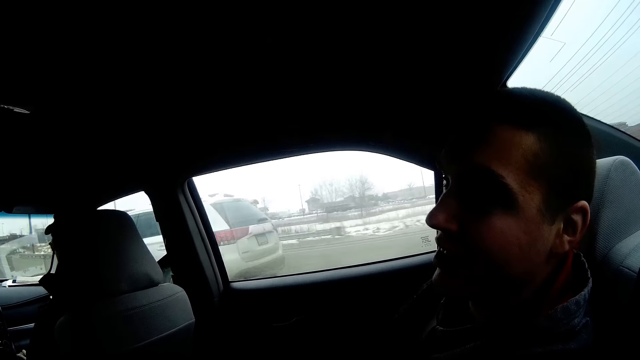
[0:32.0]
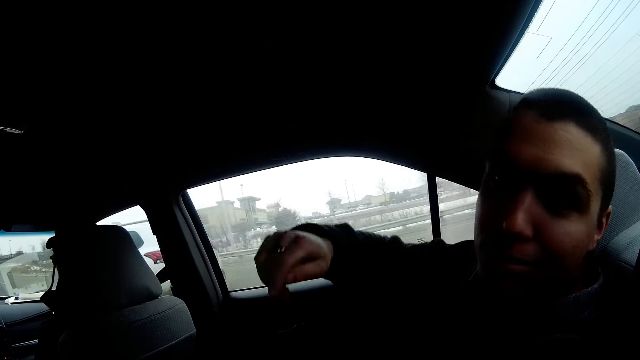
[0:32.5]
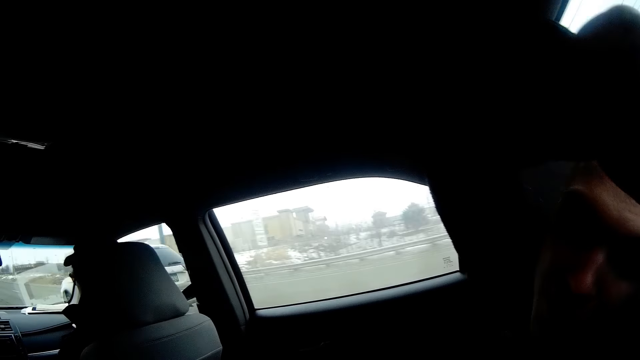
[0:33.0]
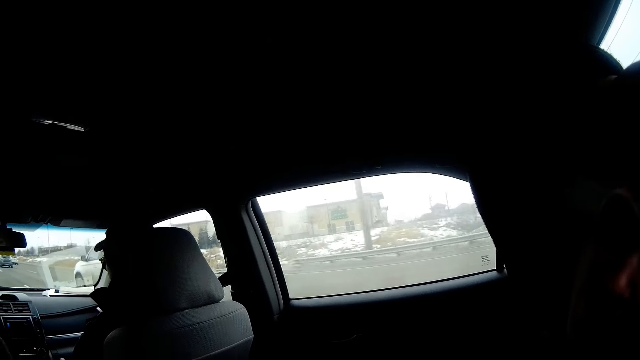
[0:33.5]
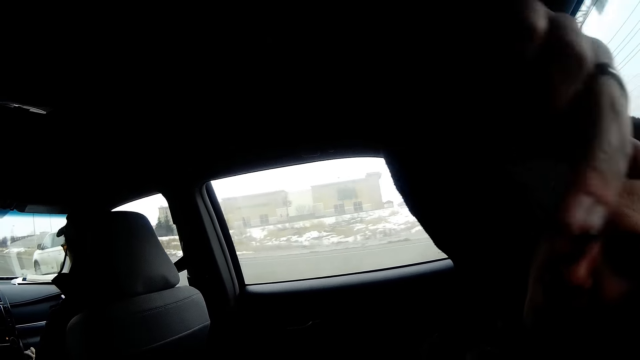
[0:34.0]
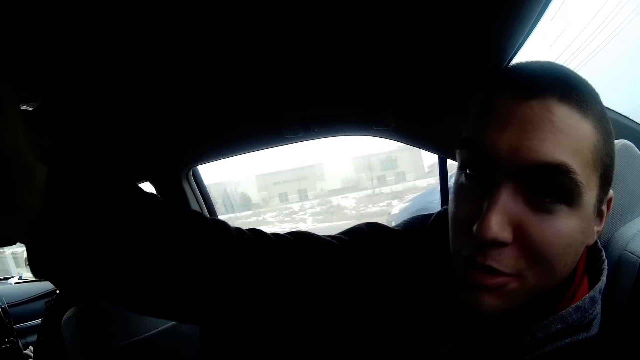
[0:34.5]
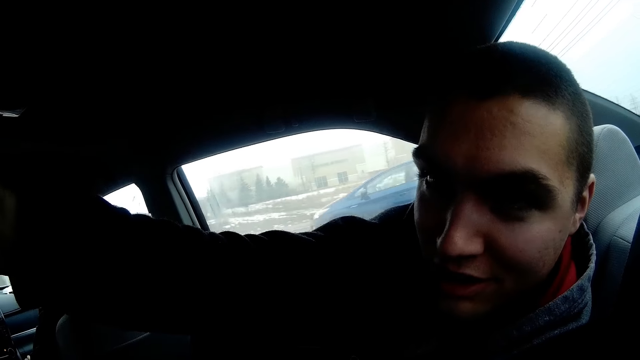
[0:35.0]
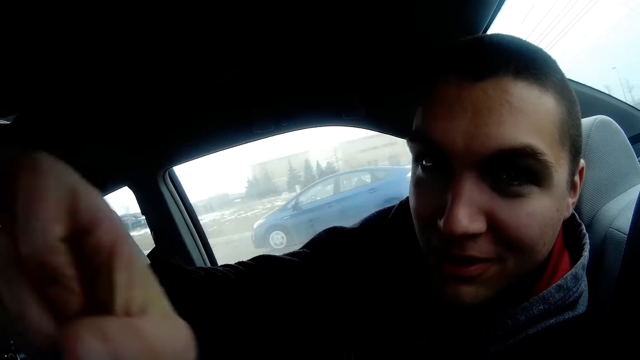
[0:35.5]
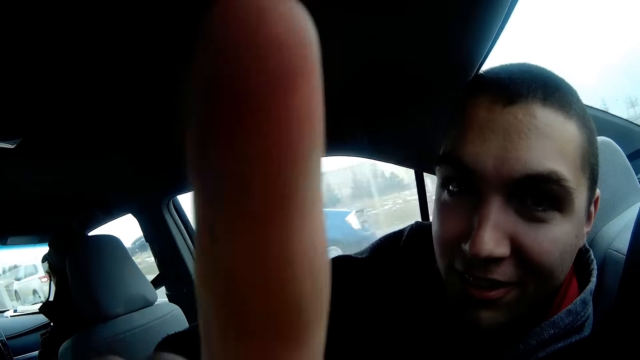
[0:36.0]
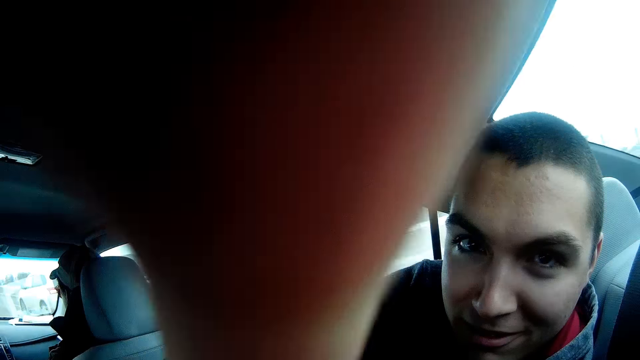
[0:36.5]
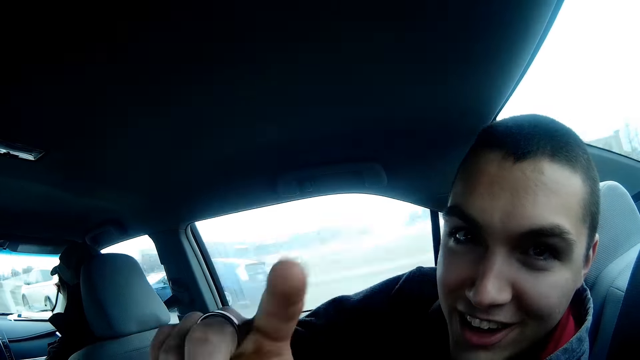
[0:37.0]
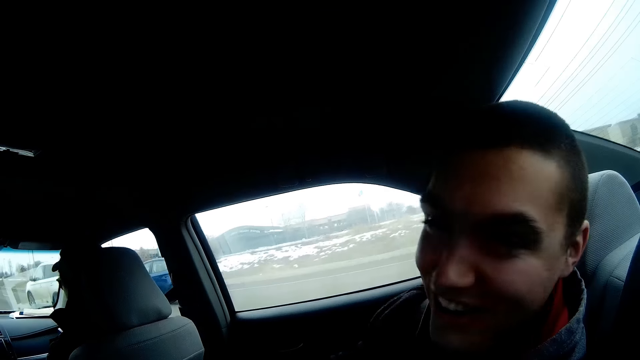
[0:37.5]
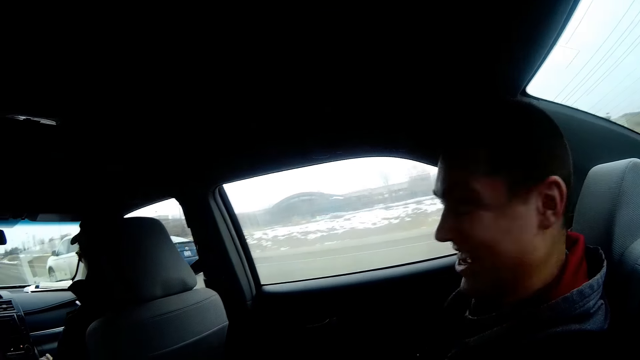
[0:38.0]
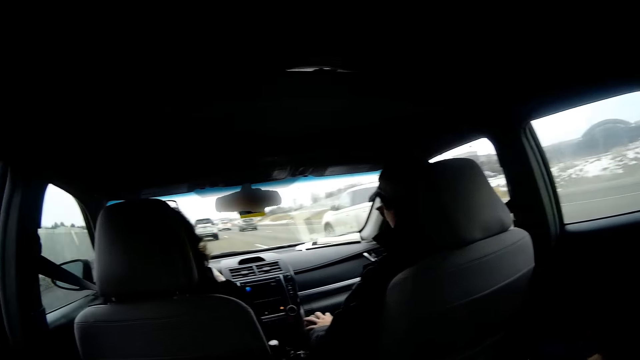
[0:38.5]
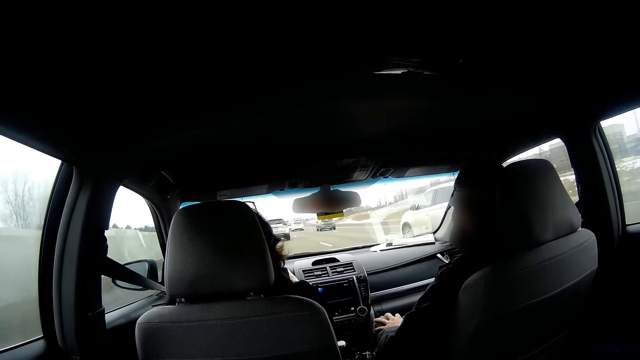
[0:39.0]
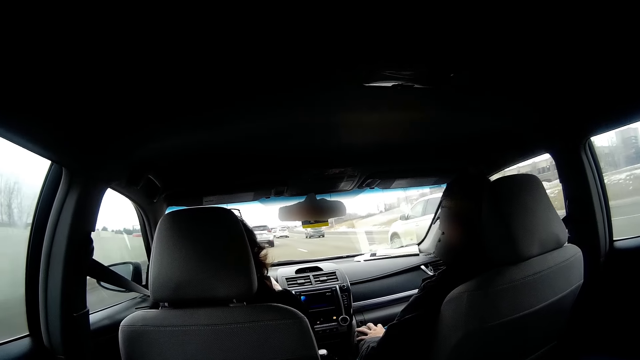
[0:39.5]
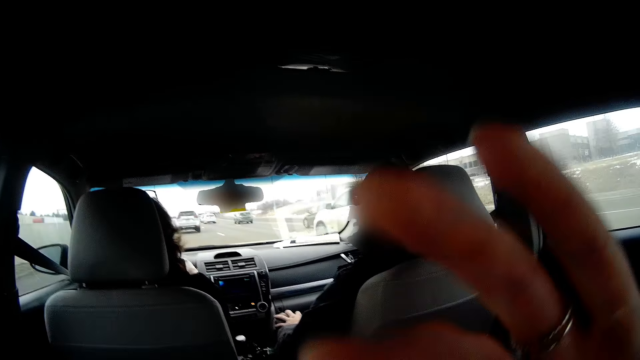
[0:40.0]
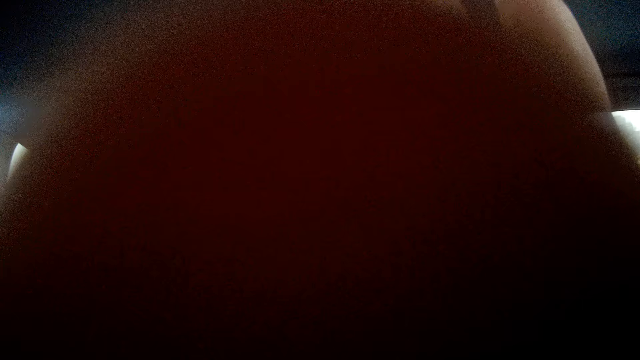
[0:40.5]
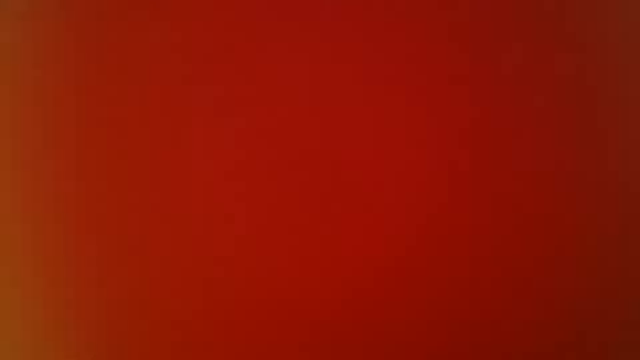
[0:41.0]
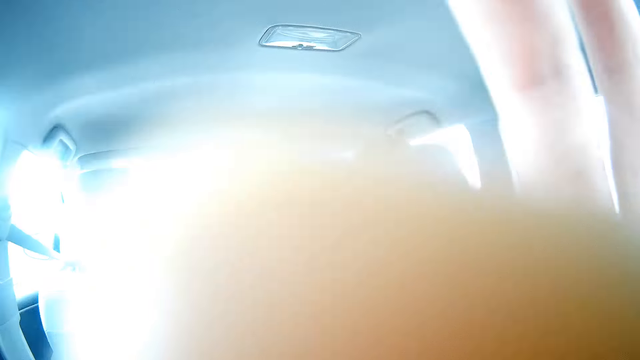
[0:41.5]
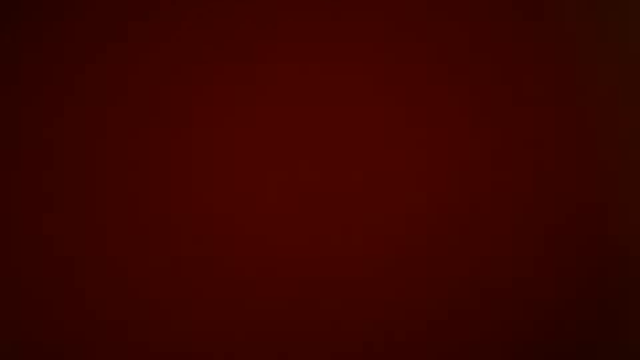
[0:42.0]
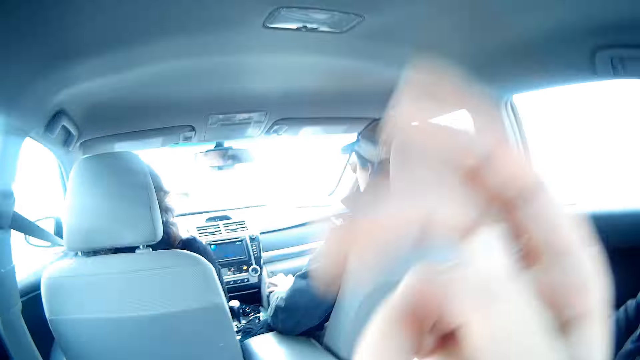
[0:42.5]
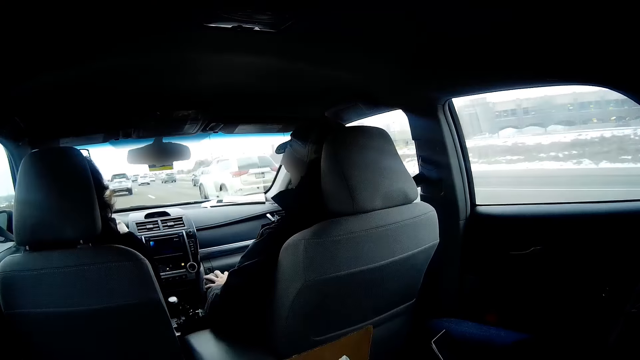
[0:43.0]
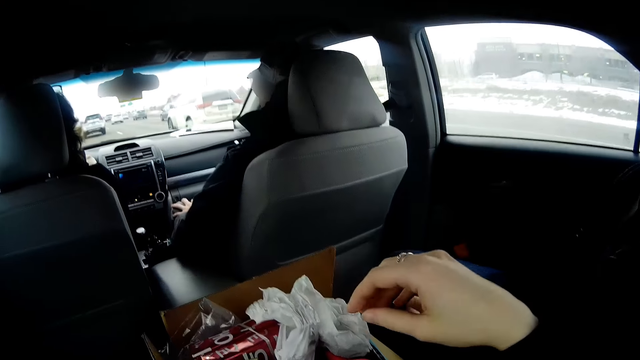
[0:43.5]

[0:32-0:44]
The camera wearer touches their camera. A man looks at the camera wearer. The man points at the camera wearer's camera. The man touches the camera. The camera wearer looks around the car. They touch the camera. The man touches the camera.

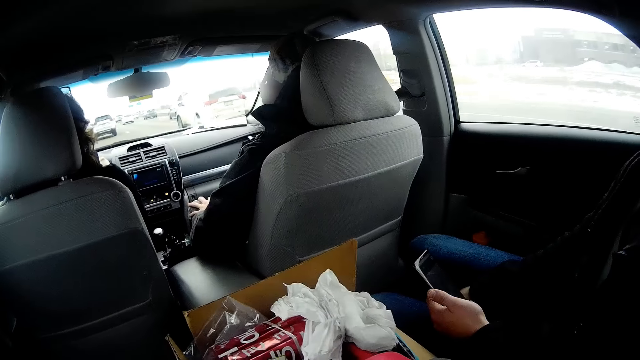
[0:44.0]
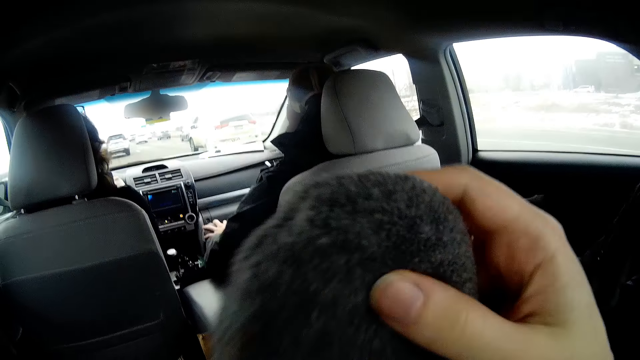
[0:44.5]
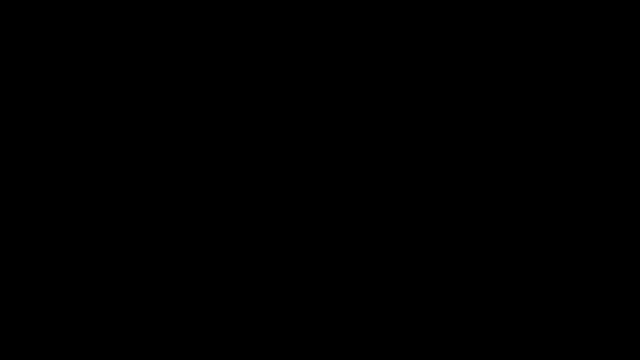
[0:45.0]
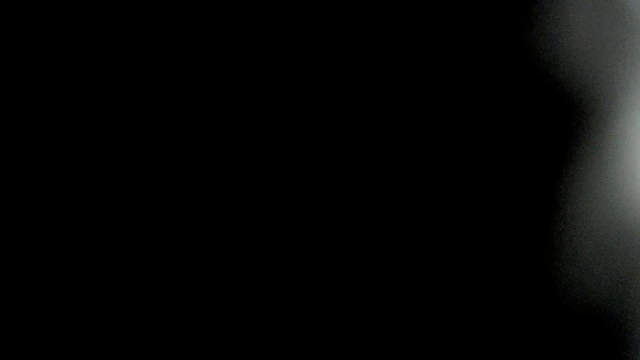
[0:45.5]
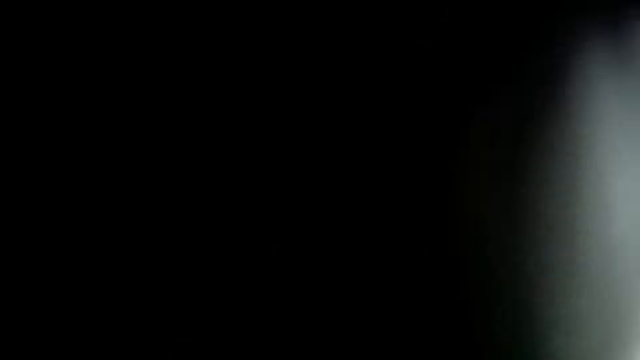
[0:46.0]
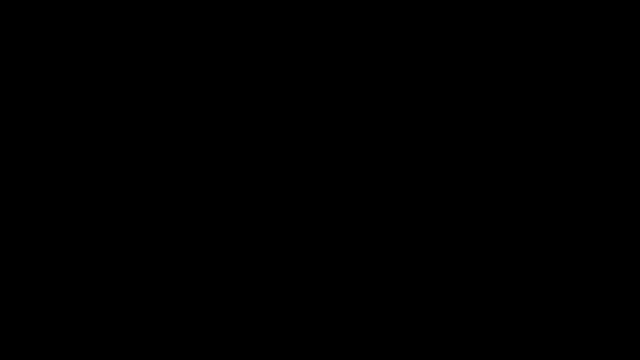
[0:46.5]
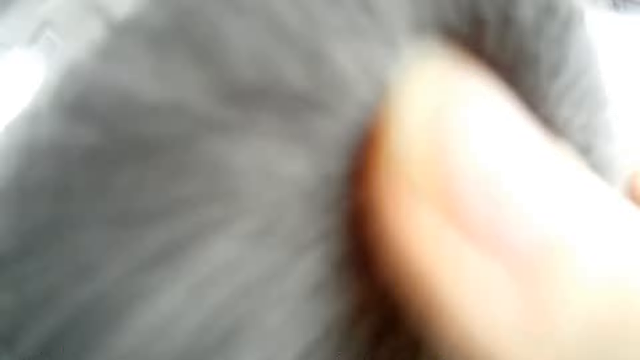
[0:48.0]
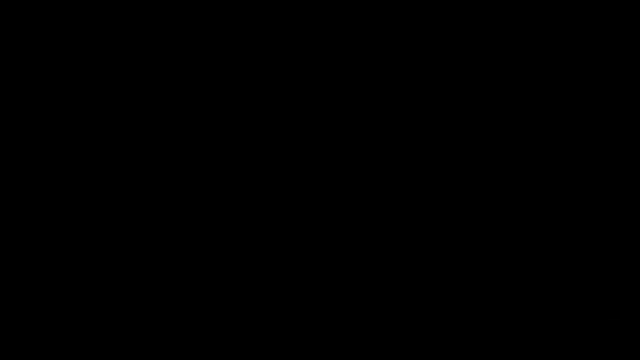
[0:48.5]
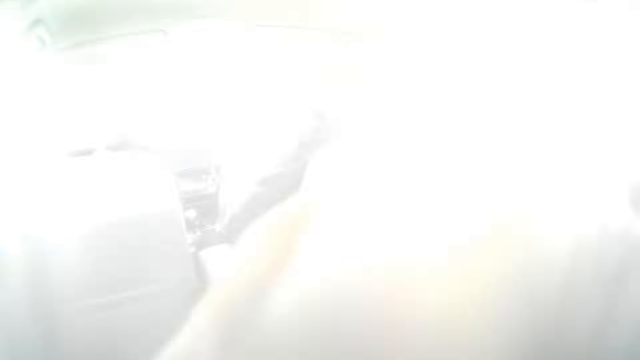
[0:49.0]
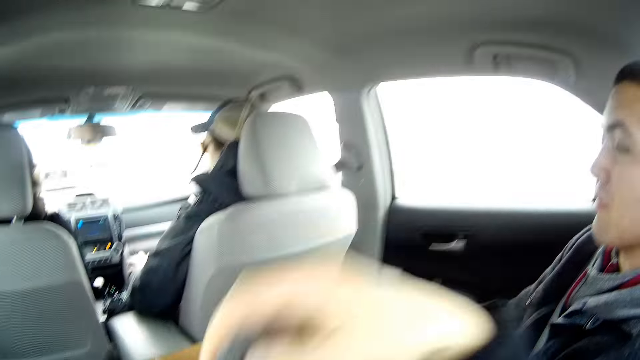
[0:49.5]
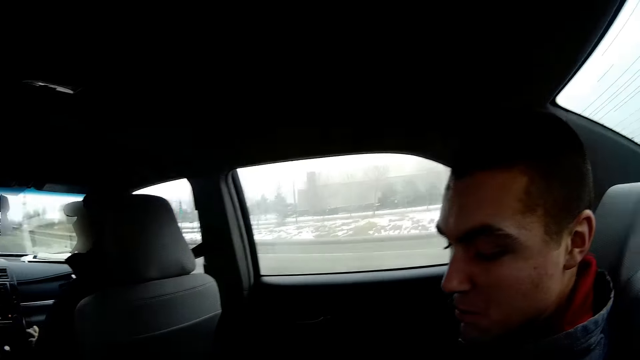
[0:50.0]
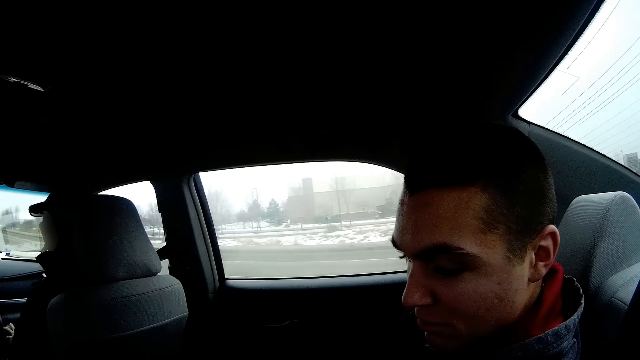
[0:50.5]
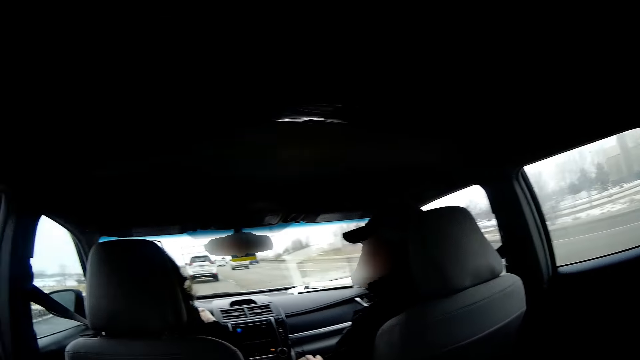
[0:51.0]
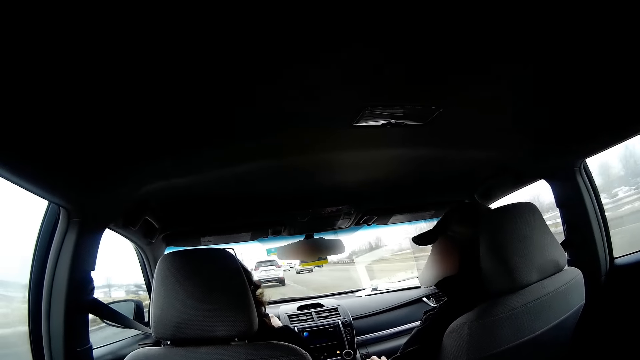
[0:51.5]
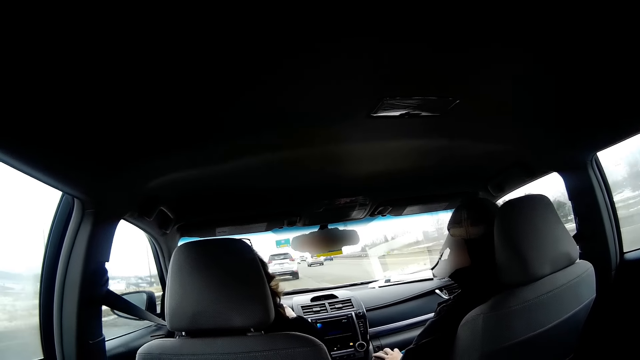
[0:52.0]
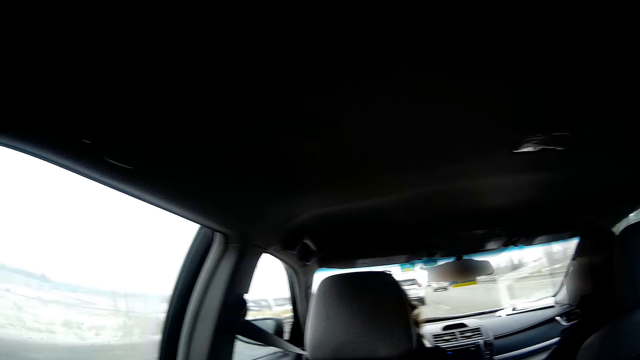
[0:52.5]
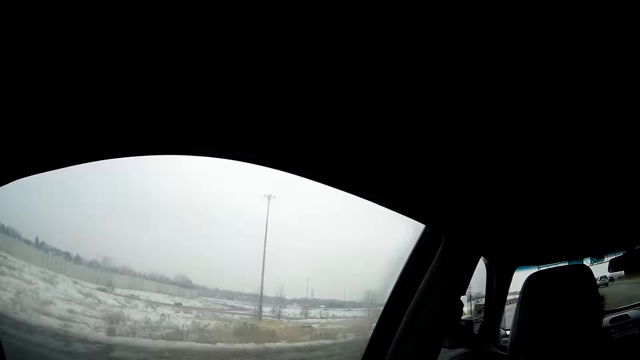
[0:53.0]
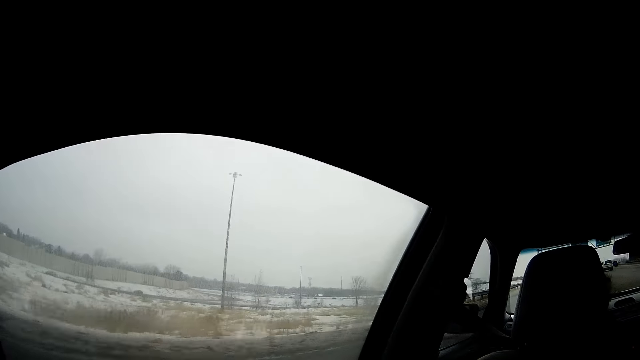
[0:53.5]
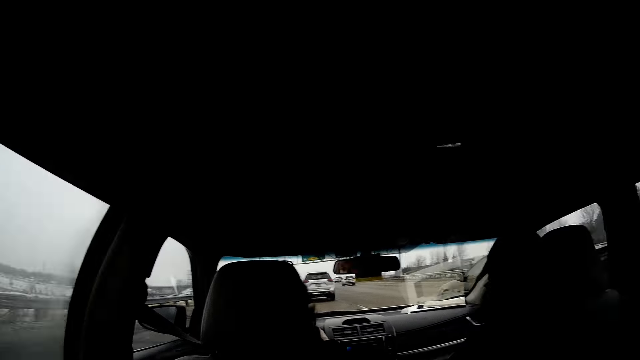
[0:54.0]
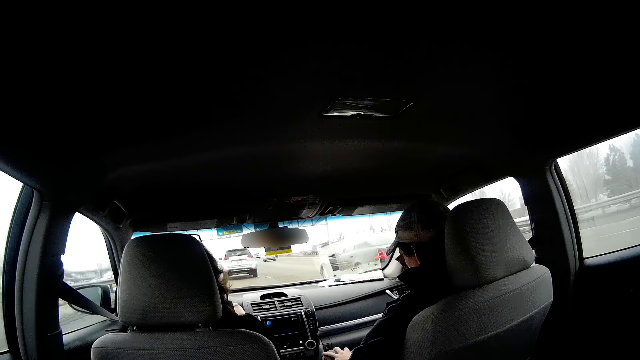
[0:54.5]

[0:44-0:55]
The camera wearer wipes the camera with a piece of cloth. They look around the car.
